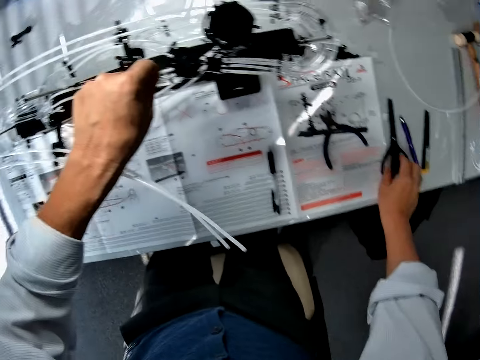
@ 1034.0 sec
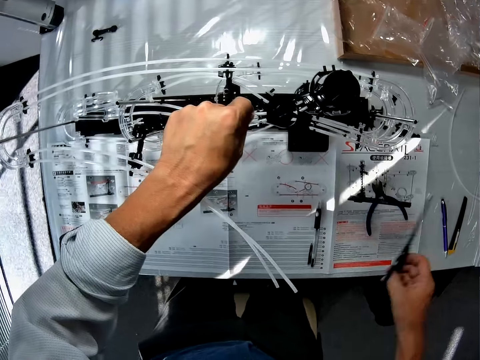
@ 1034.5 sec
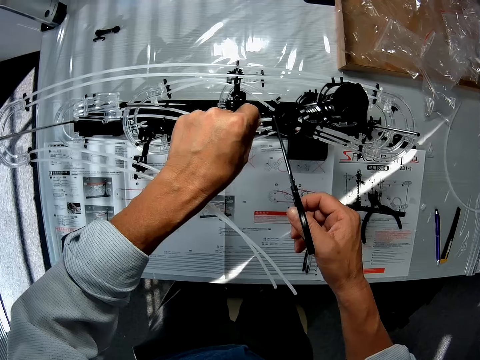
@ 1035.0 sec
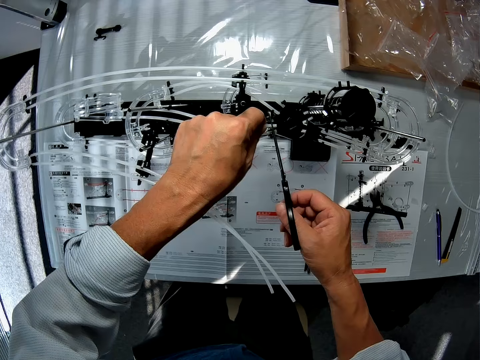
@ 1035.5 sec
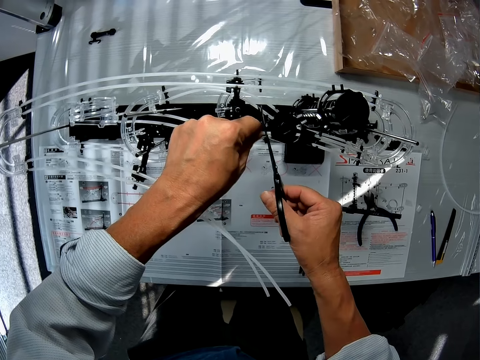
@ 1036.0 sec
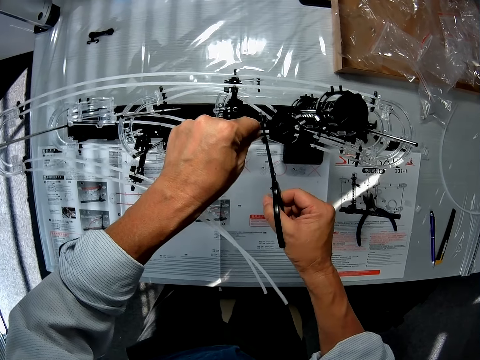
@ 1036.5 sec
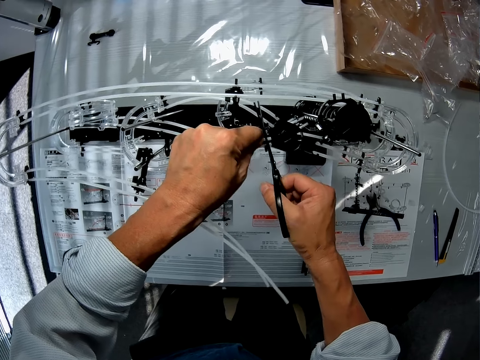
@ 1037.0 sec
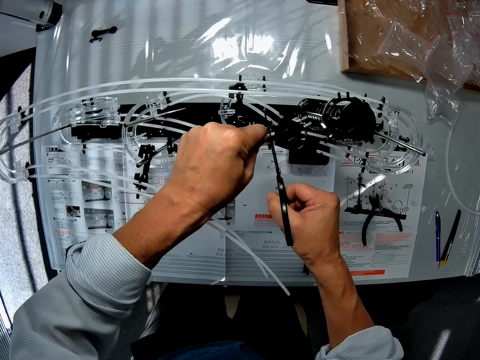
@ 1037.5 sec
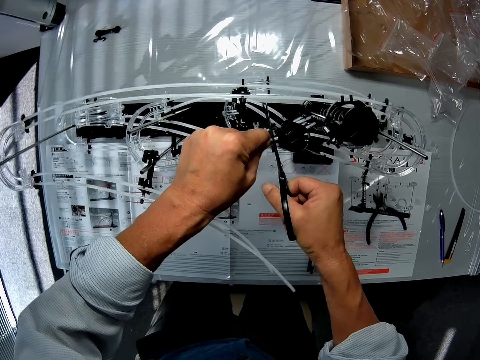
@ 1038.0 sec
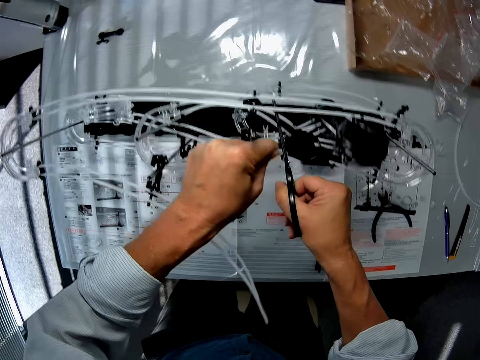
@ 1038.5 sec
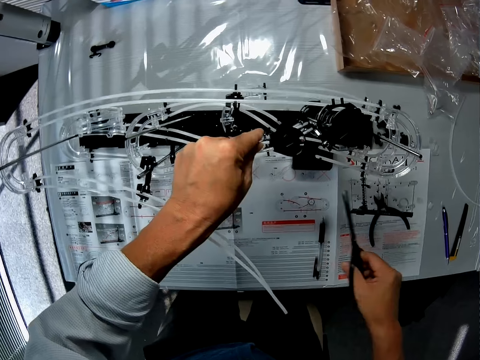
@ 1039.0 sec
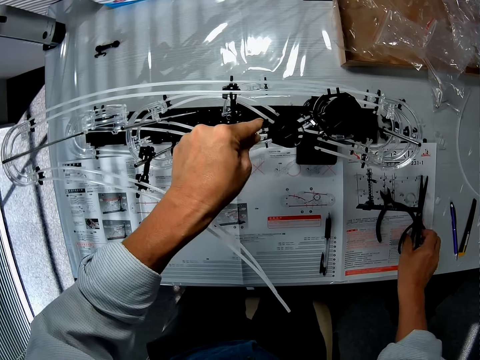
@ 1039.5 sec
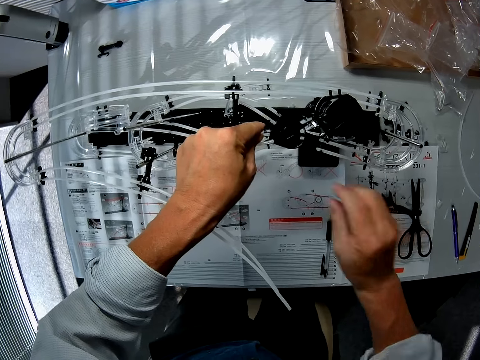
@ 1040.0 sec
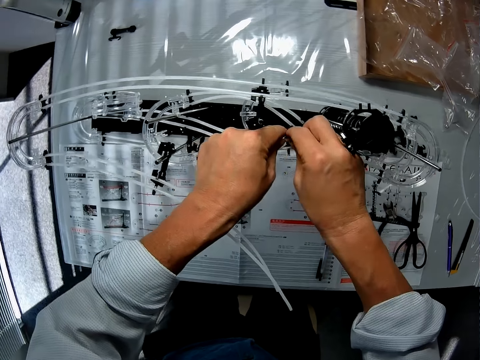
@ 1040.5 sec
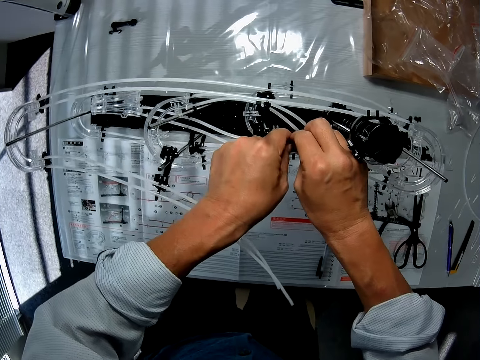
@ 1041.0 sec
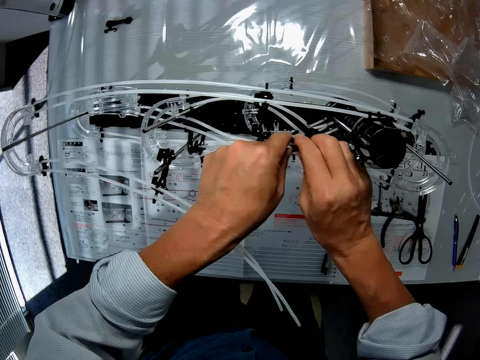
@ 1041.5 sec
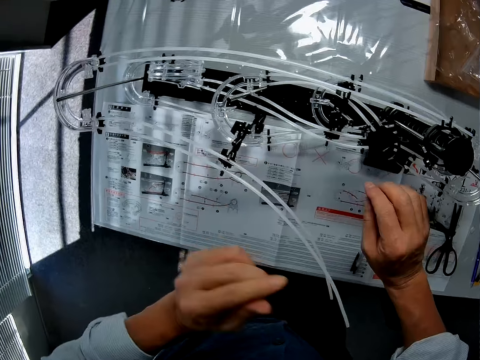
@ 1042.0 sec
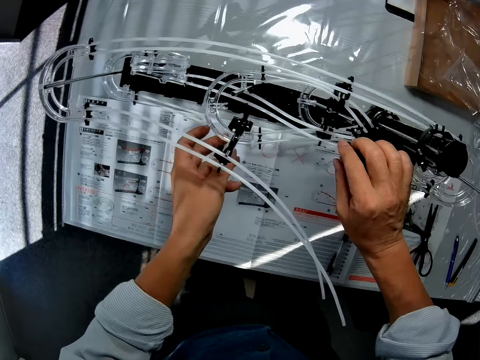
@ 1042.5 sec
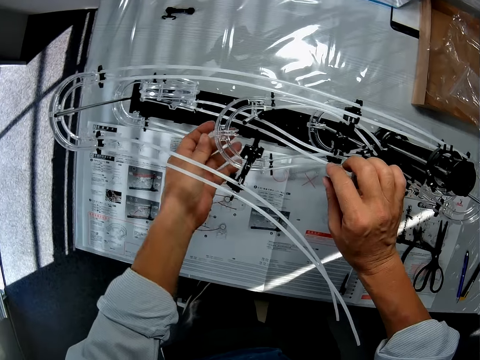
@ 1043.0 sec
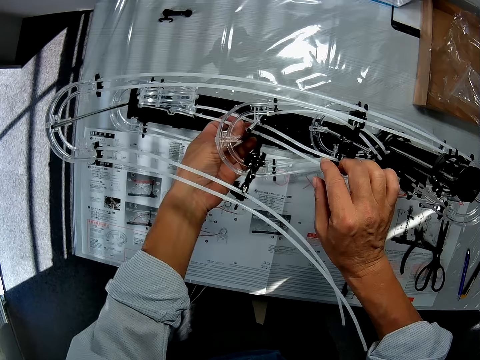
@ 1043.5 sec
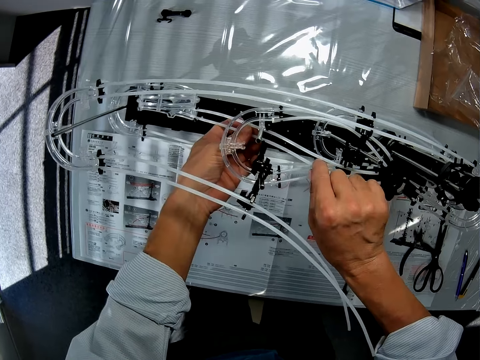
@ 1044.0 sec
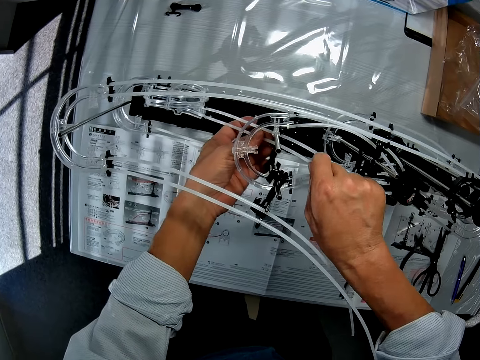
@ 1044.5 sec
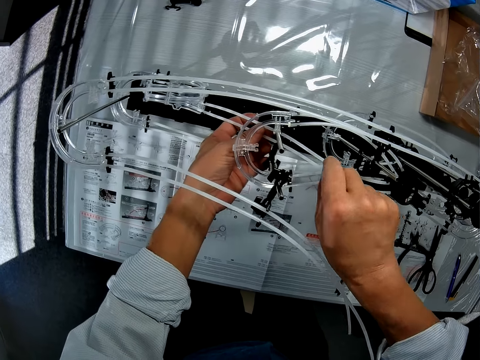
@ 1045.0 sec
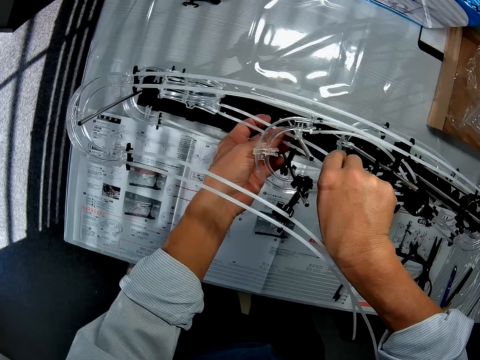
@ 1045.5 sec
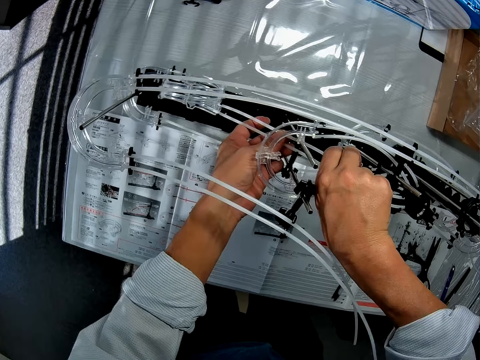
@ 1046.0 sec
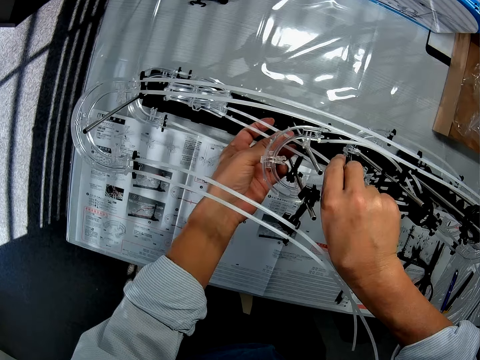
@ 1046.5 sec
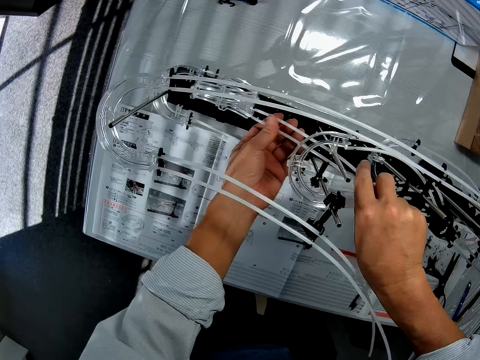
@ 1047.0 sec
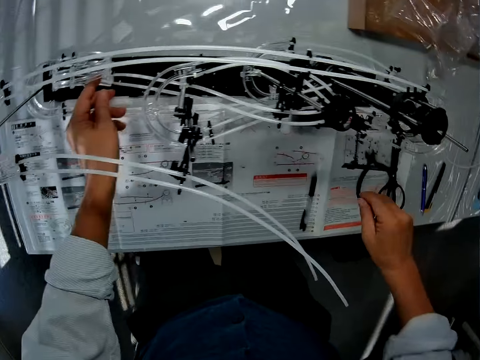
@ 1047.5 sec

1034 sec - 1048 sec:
The camera wearer picks up scissors from a table. They cut a rail or pipe with the scissors. They put down the scissors on a piece of paper. They adjust the rail on a shaft stand on a space rail model. They adjust the rail in a loop on the space rail model.

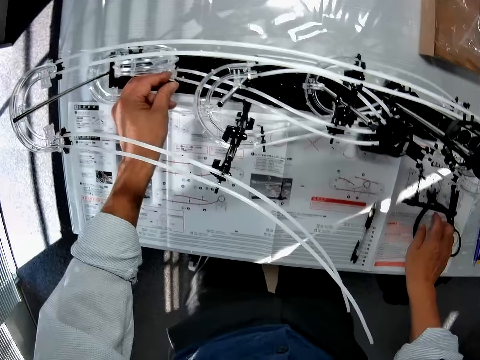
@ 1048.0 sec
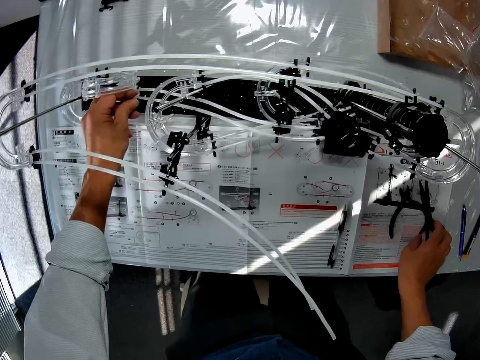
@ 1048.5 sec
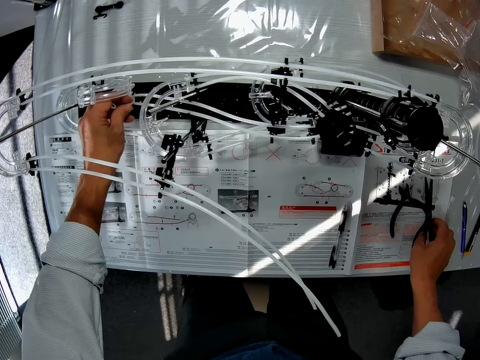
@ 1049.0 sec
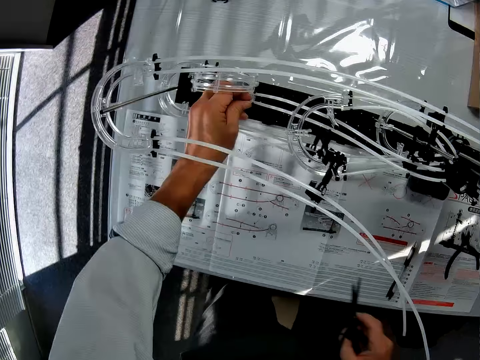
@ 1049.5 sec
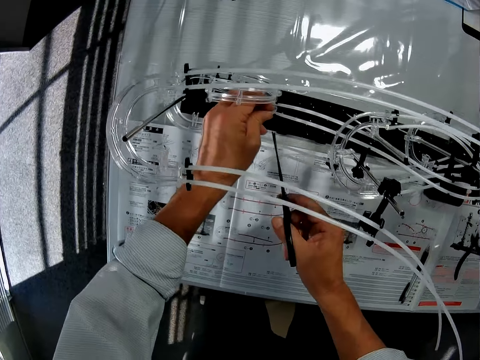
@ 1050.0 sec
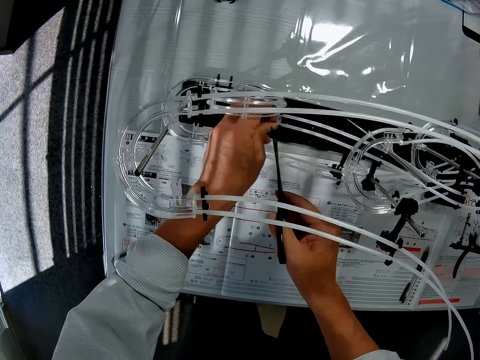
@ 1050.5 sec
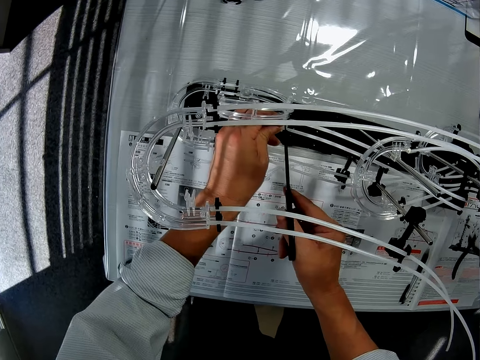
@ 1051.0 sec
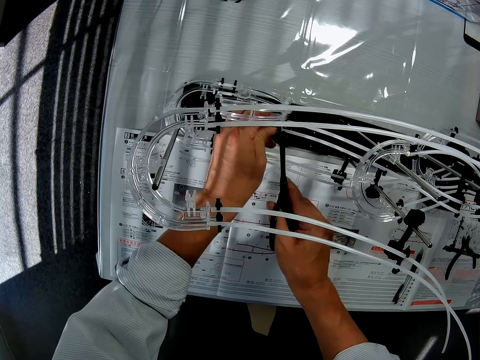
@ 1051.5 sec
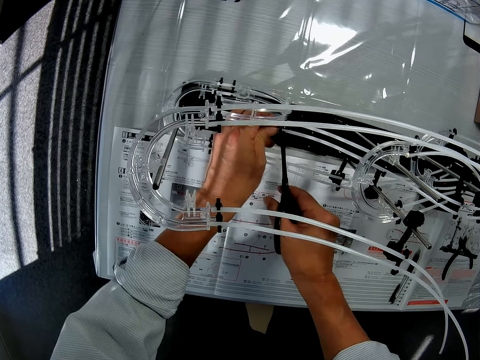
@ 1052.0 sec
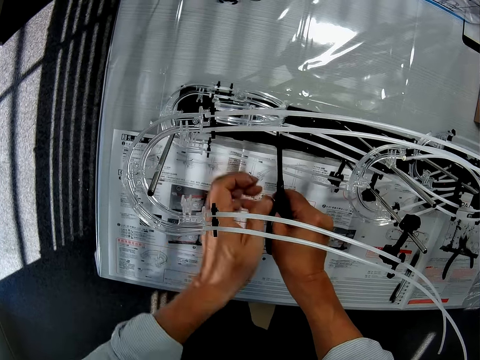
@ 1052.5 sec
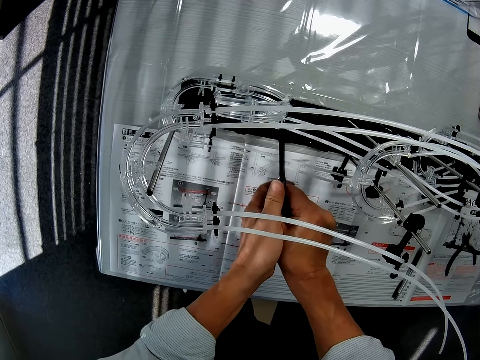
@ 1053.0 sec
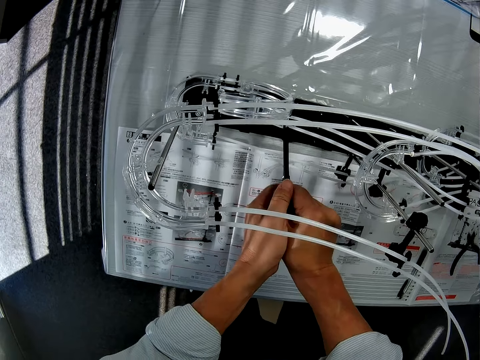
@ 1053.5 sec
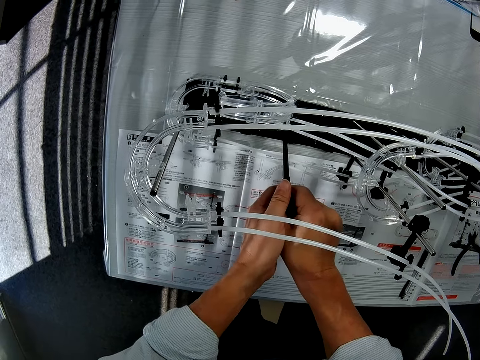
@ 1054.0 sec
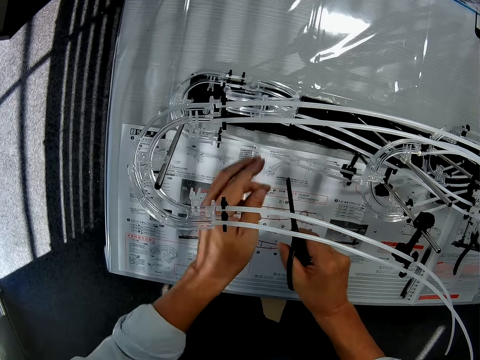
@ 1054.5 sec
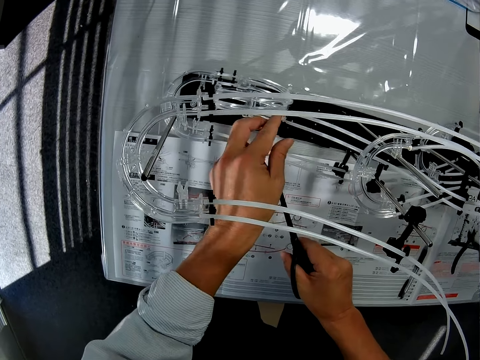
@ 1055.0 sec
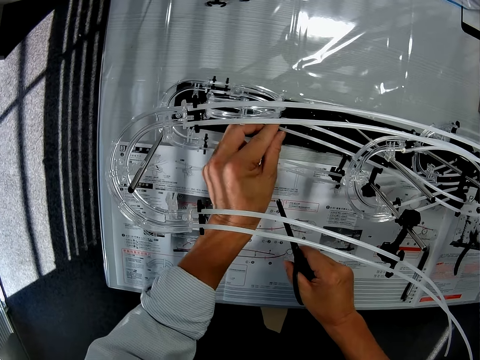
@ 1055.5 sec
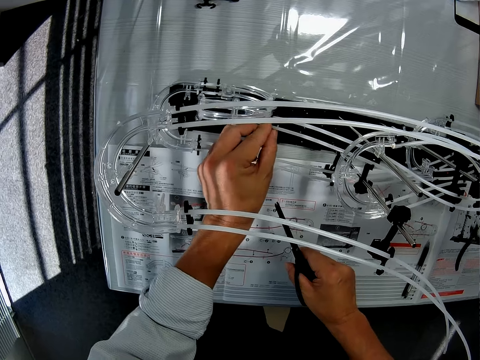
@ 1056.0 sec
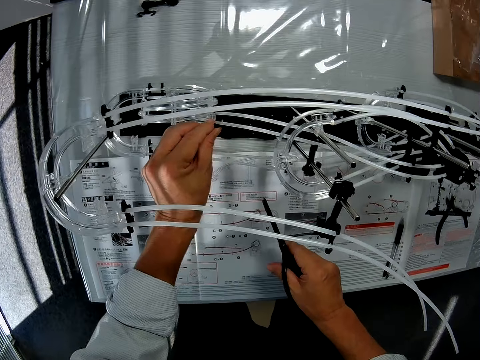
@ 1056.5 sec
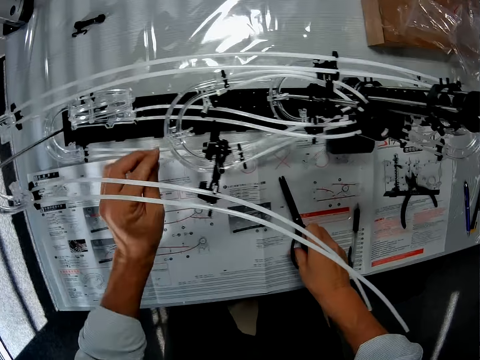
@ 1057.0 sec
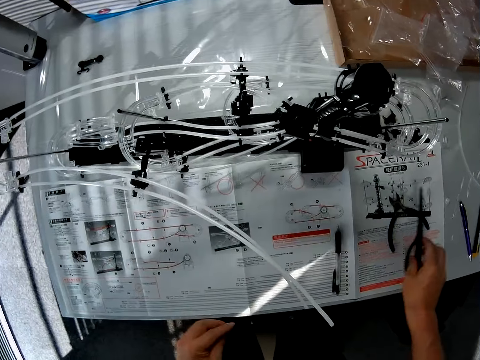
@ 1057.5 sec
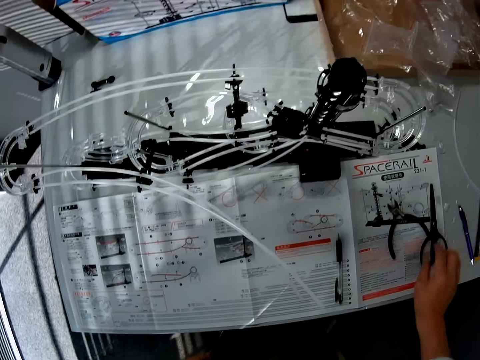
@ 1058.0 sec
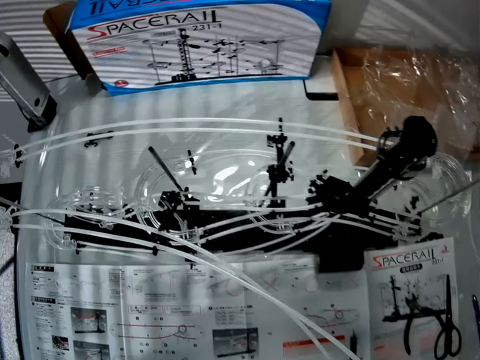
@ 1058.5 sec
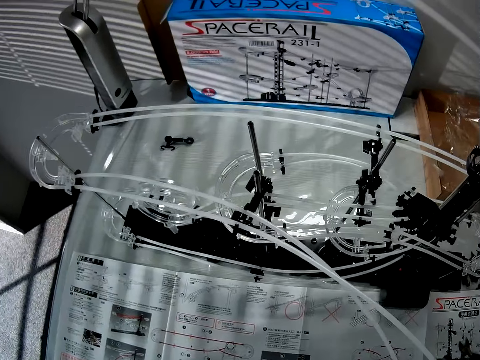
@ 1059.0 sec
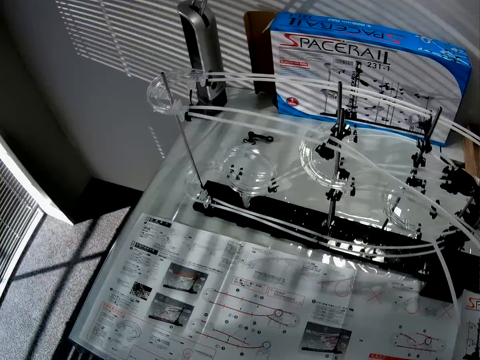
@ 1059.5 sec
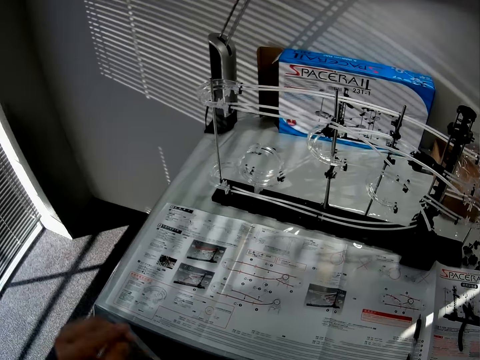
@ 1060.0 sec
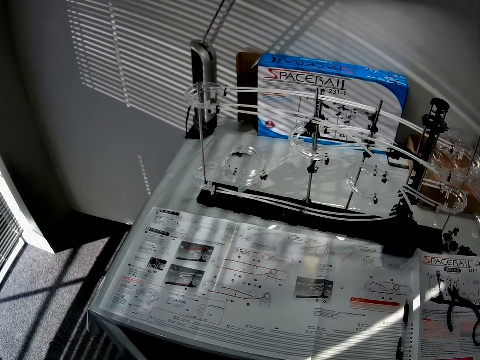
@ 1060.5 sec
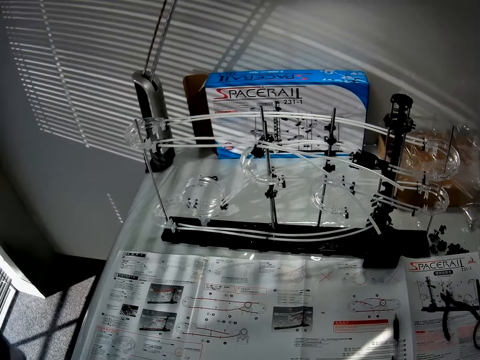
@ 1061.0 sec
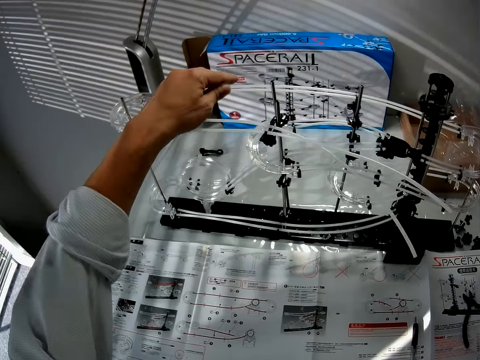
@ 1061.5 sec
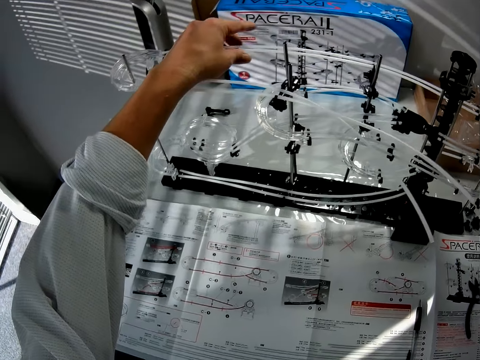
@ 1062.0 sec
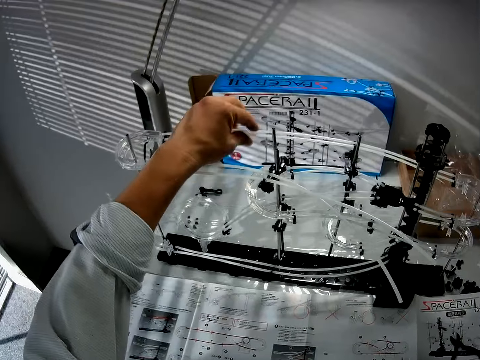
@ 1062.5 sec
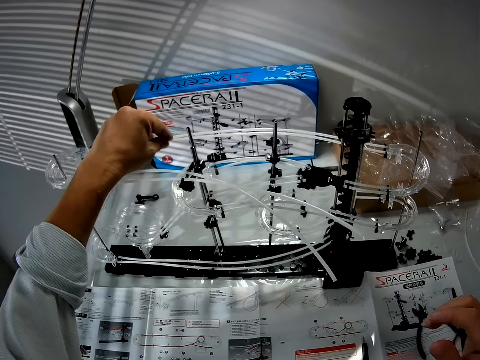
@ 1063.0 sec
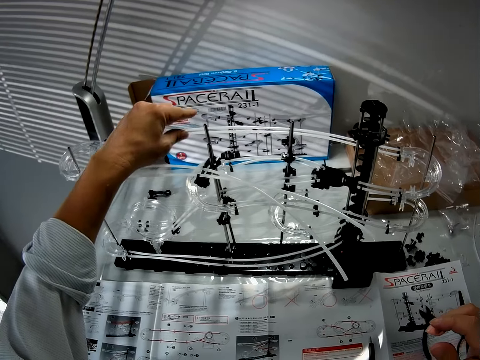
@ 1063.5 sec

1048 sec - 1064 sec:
The camera wearer picks up scissors from a piece of paper on a table. They cut a rail with the scissors. They put down the scissors on the piece of paper on the table. They look around a room. They touch the space rail. They hold the rail on the space rail model with a hand.
